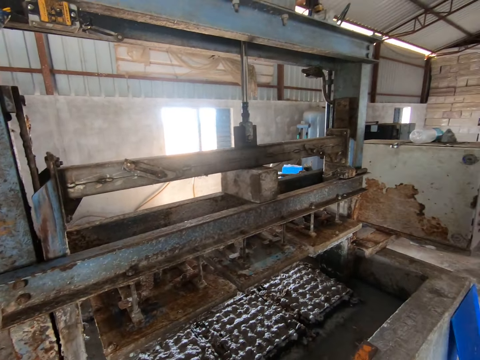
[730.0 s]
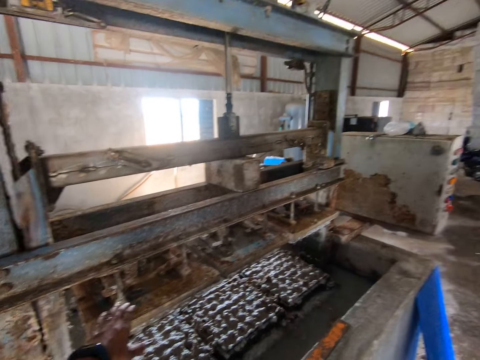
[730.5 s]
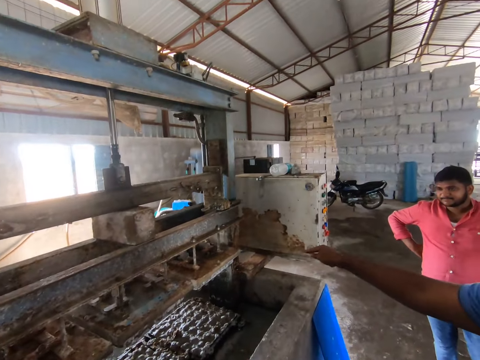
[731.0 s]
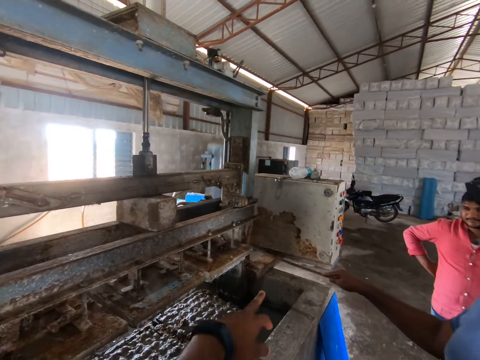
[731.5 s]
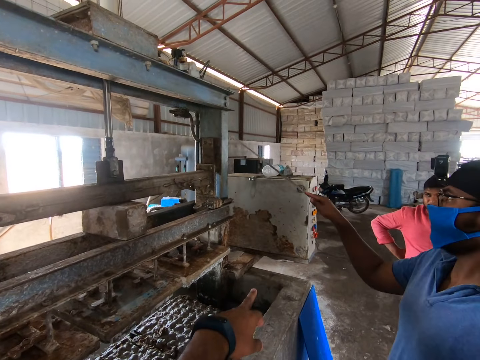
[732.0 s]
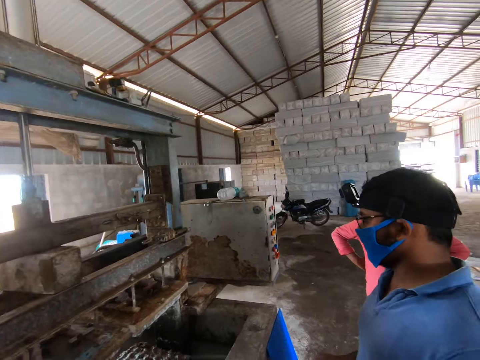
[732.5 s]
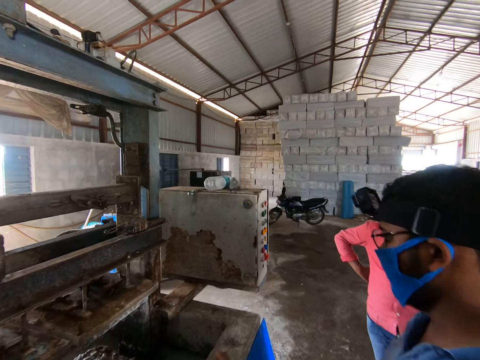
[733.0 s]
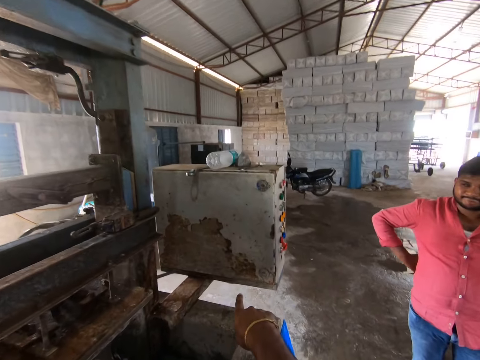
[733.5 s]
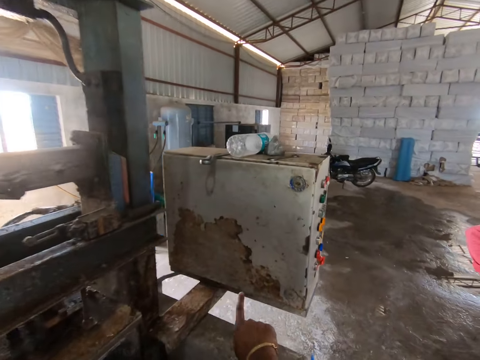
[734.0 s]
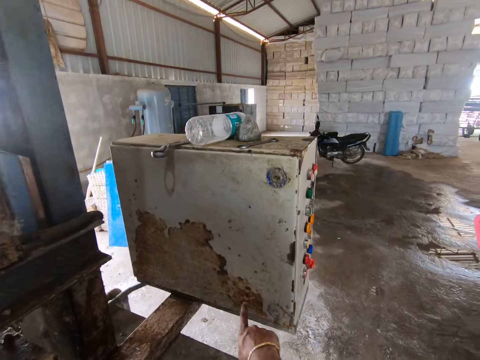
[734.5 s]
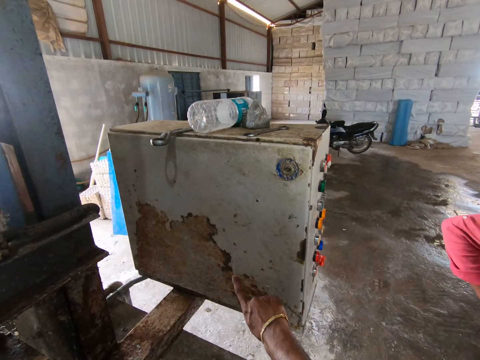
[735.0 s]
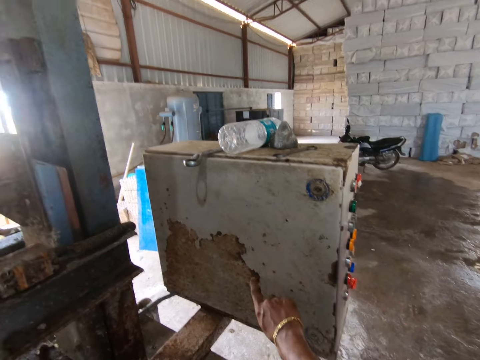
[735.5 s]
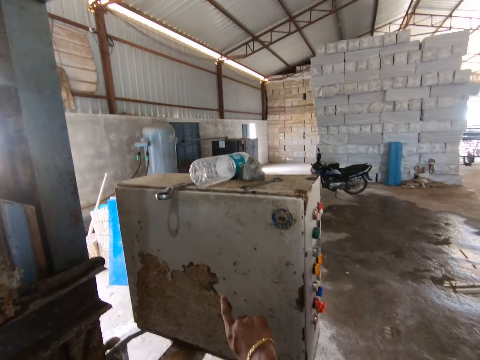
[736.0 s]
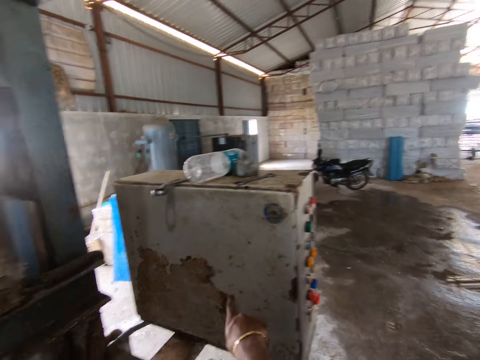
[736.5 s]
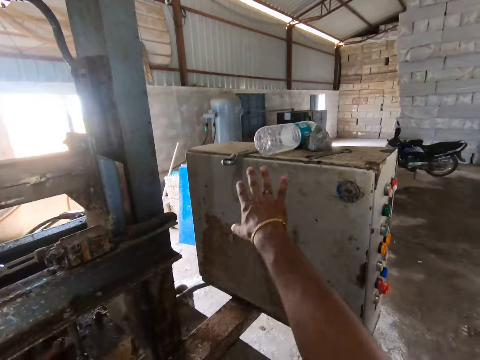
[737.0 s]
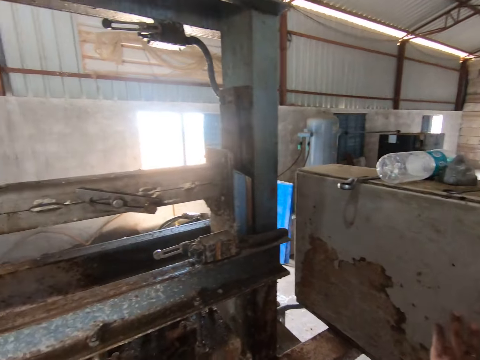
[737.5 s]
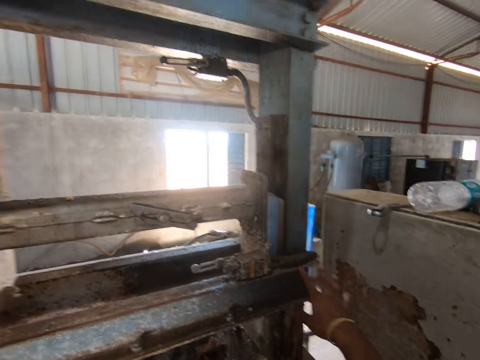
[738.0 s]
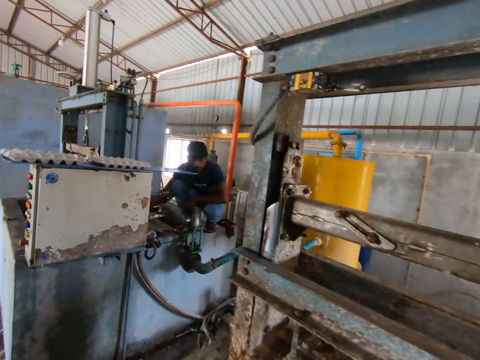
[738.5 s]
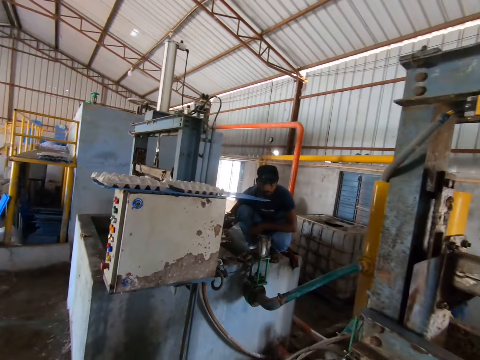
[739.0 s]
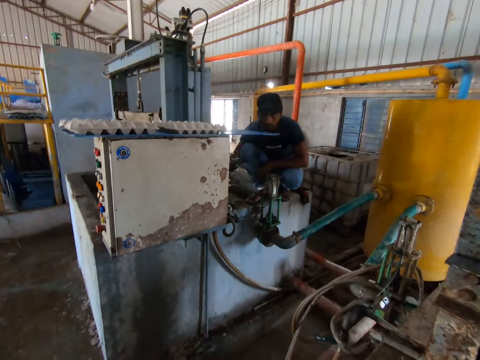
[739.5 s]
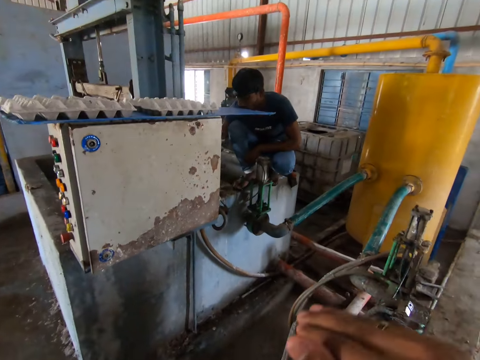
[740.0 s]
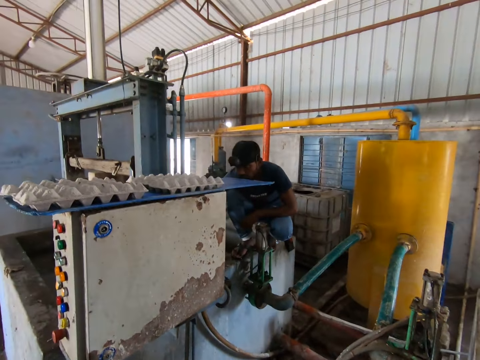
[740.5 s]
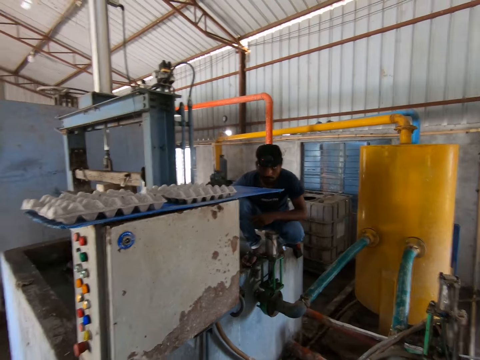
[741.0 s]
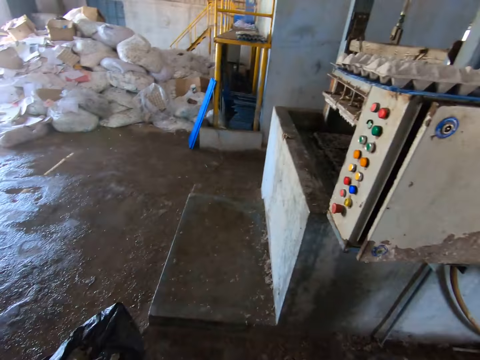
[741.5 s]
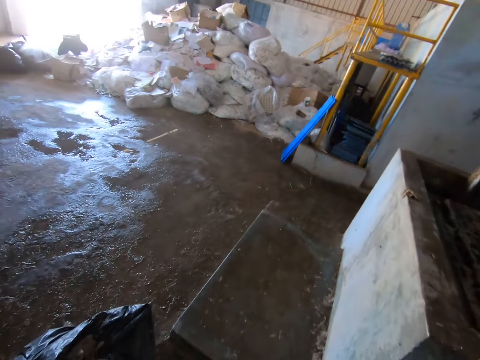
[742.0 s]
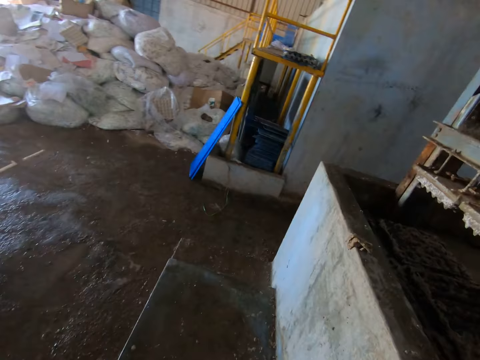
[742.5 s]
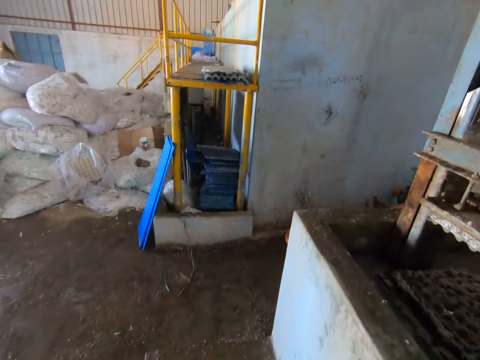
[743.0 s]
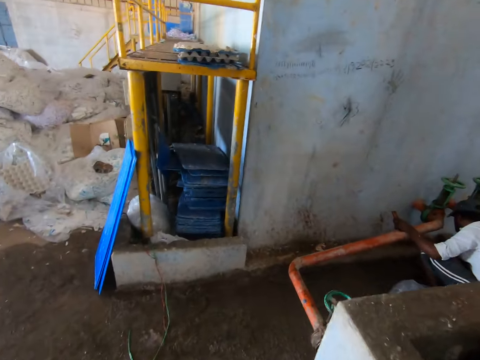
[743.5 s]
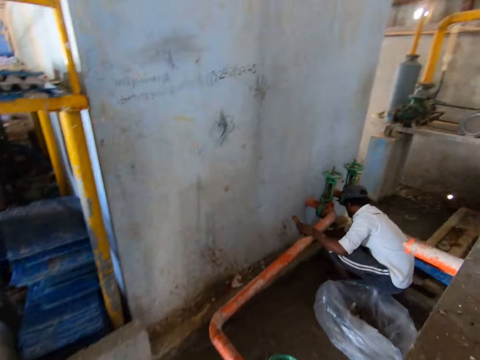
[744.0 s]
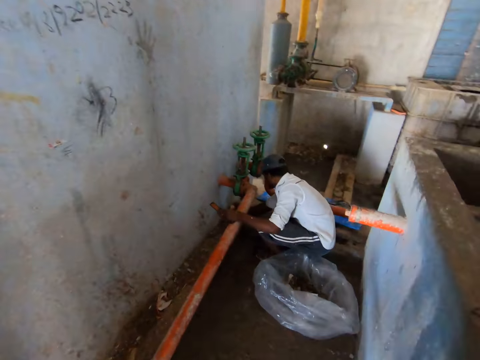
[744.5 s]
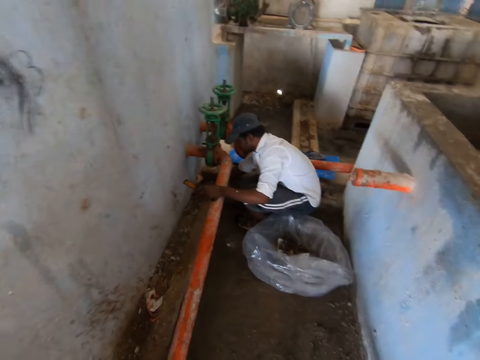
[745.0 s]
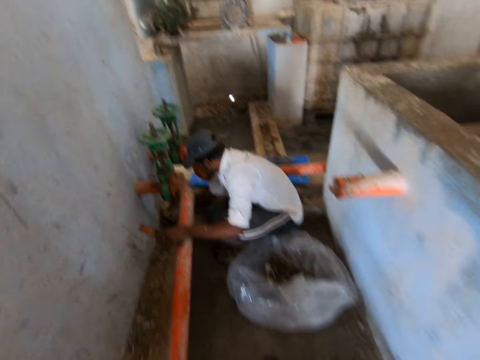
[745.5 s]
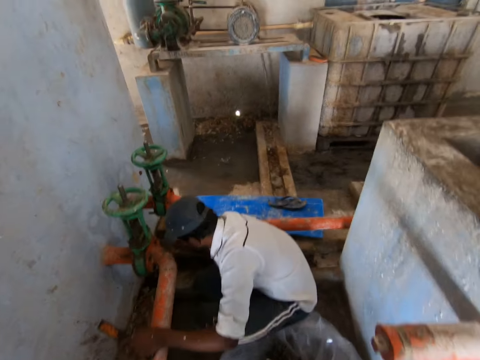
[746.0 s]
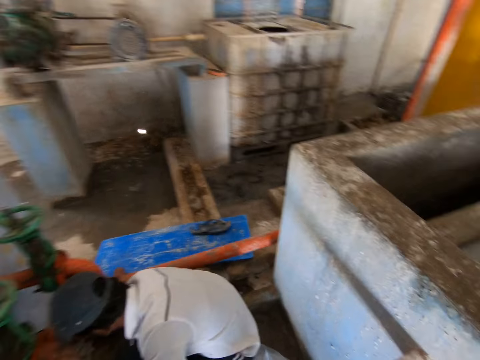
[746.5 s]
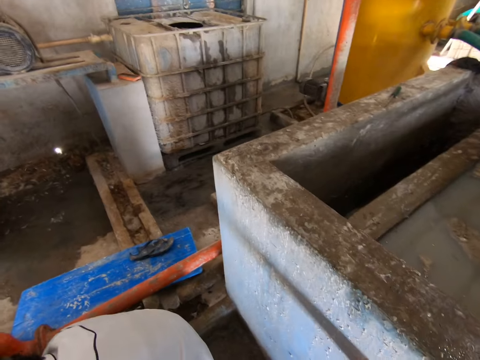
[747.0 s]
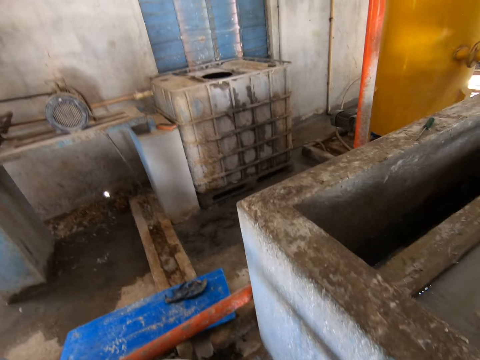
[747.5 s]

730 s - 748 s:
The camera wearer looks around. He points with his left hand. He points with his right finger. He walks in front. He uses his right hand to point. He walks around. He looks sideways. He walks in front.

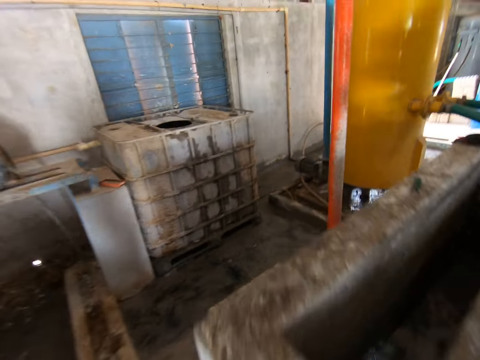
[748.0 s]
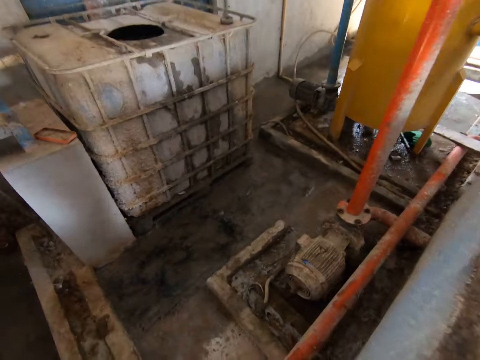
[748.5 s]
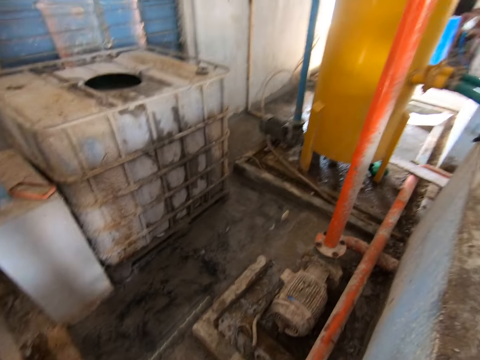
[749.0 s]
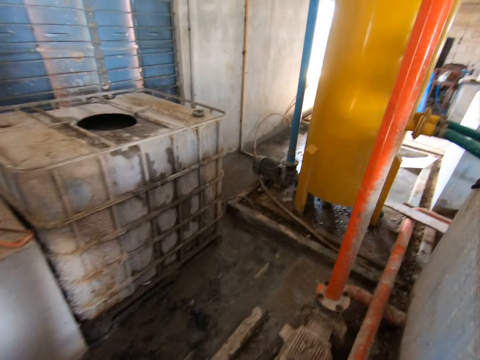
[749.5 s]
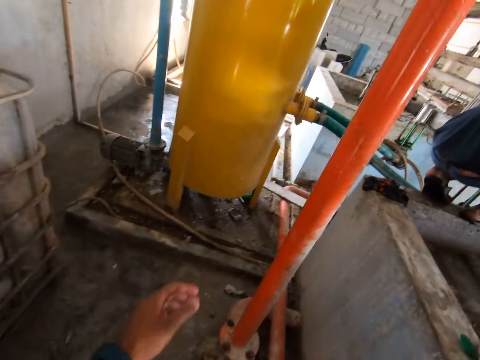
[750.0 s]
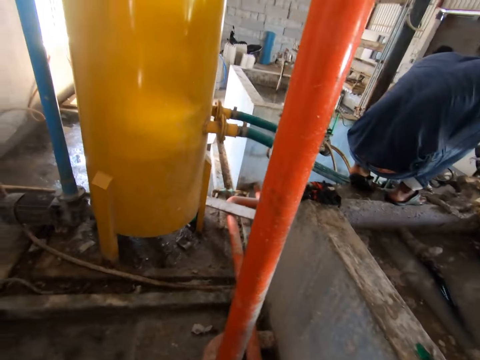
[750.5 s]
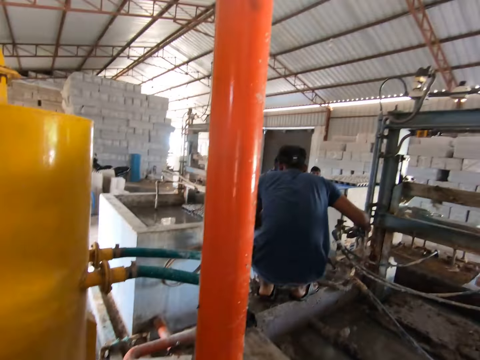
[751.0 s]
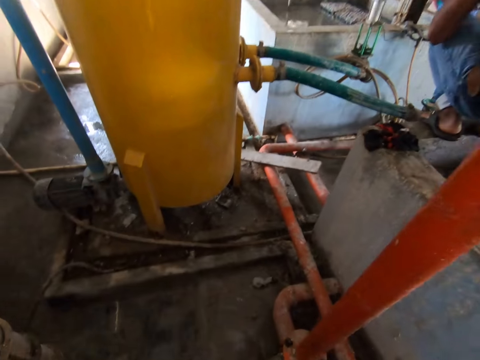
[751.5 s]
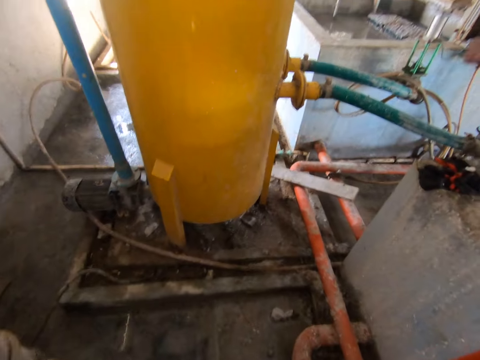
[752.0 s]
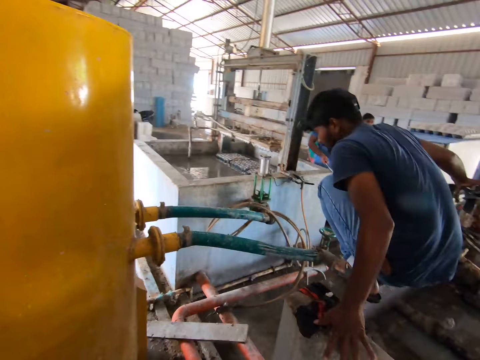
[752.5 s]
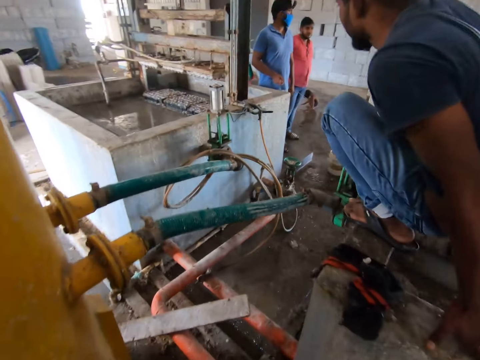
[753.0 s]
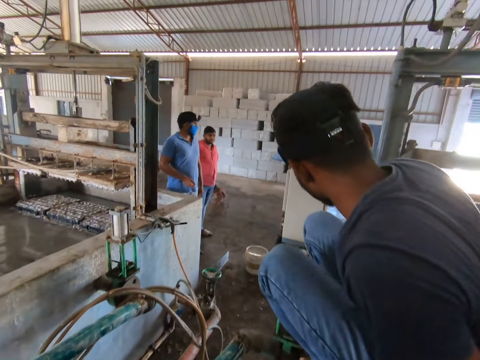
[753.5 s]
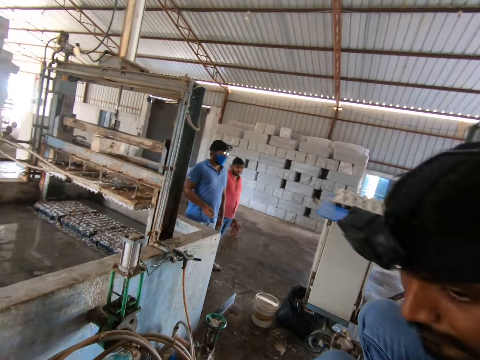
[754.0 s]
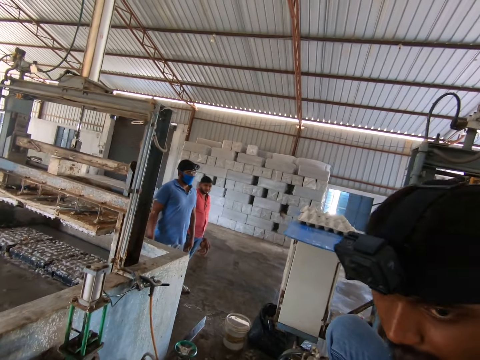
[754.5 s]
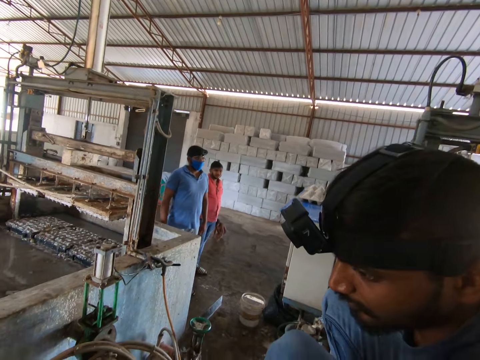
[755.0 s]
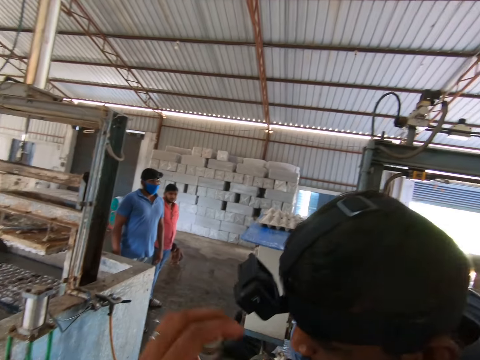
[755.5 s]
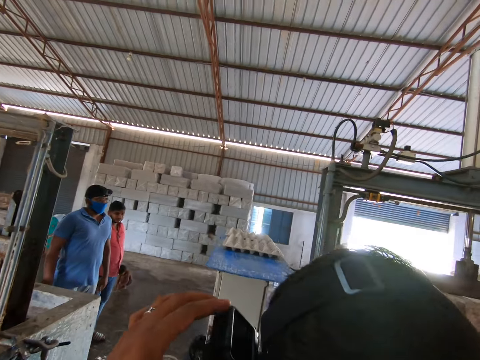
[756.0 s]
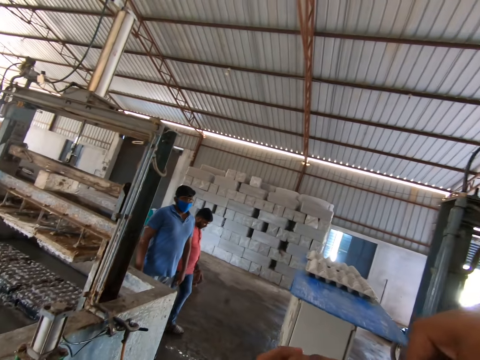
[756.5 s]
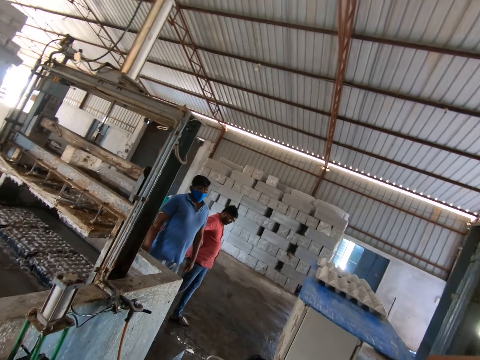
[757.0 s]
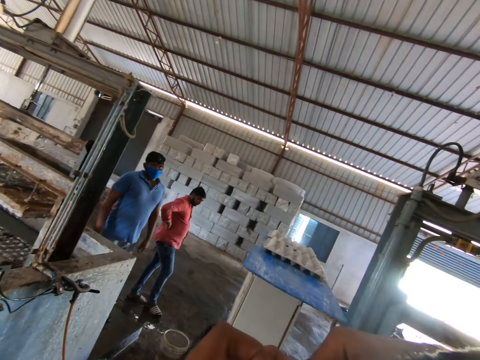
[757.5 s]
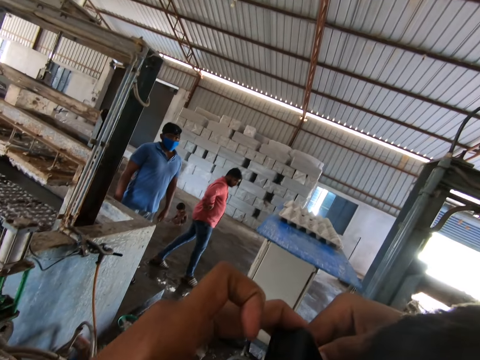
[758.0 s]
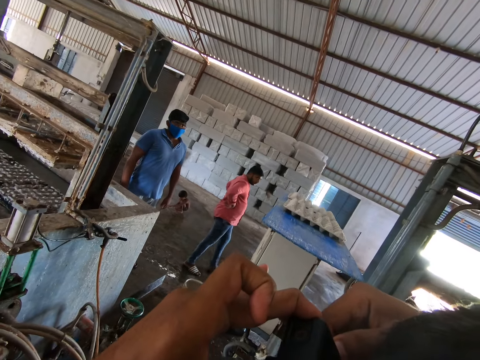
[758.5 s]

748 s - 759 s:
The camera wearer looks around. He swings his left hand. He looks down. He looks around. He converses with a person. He touches the camera on the head of the person. He looks in front.
